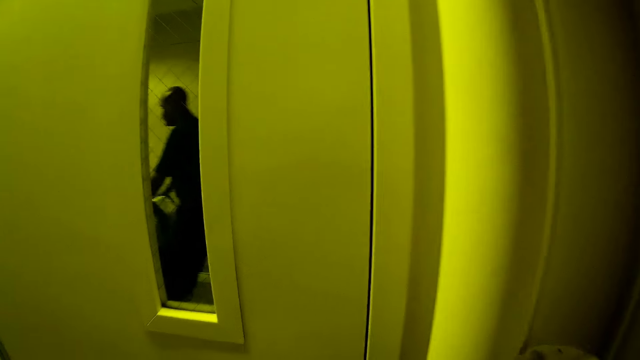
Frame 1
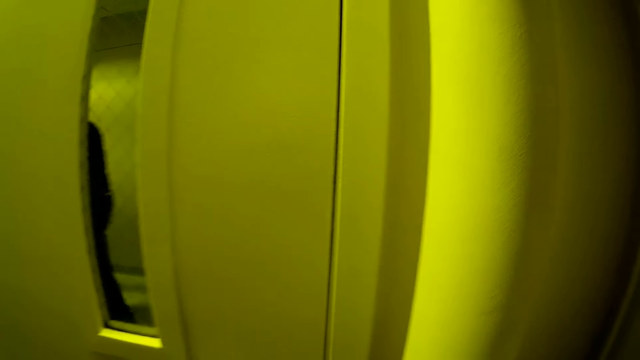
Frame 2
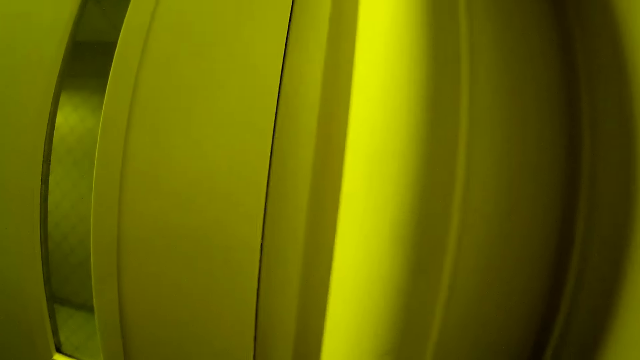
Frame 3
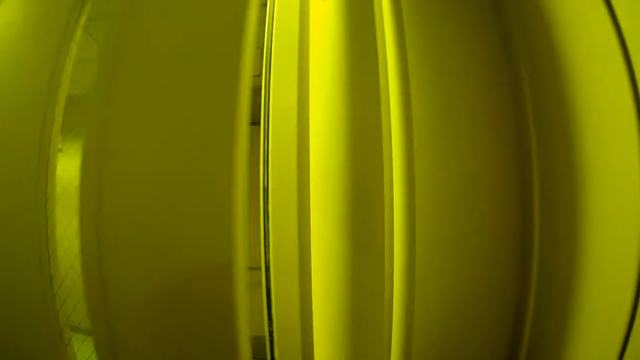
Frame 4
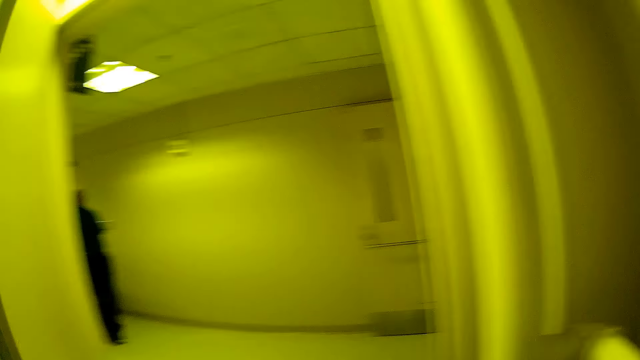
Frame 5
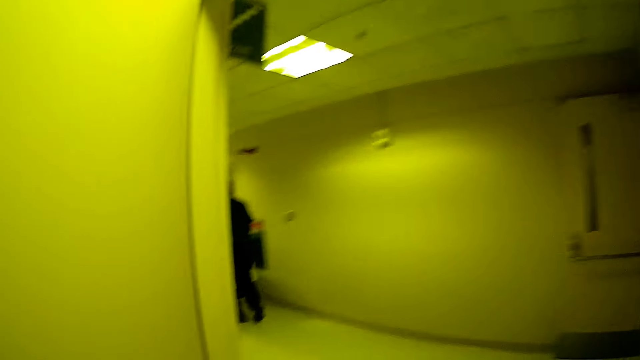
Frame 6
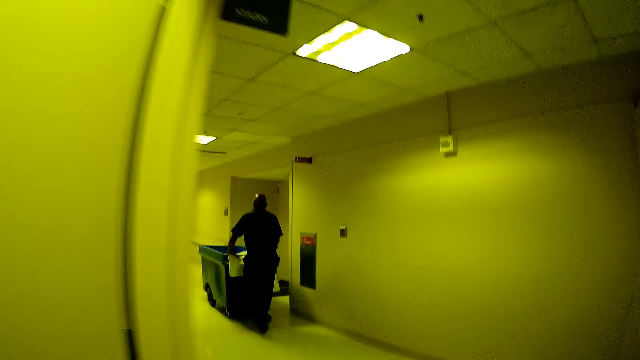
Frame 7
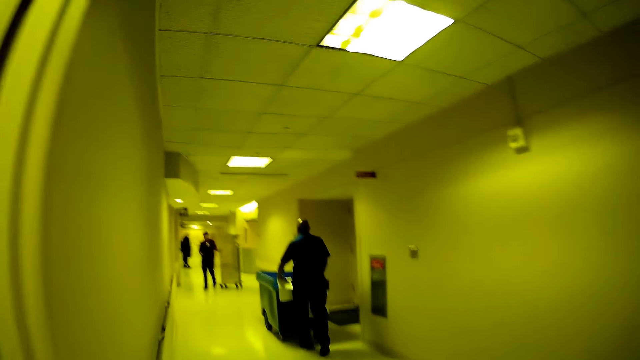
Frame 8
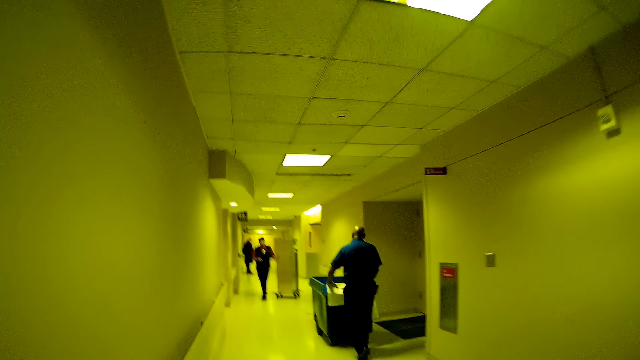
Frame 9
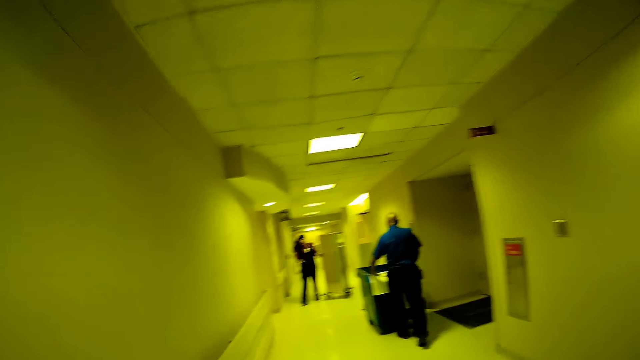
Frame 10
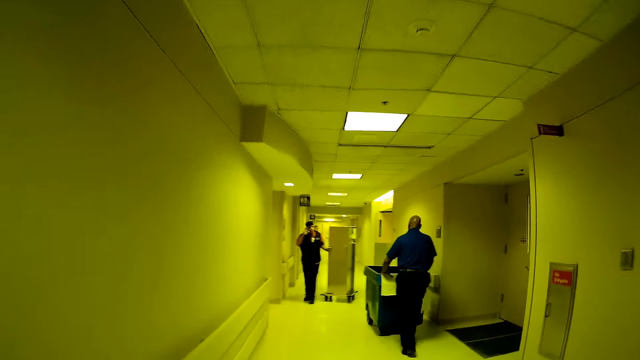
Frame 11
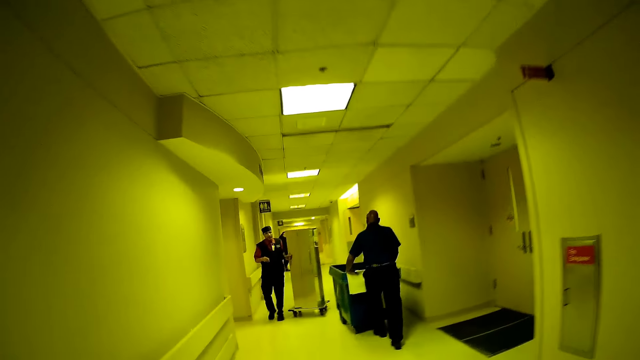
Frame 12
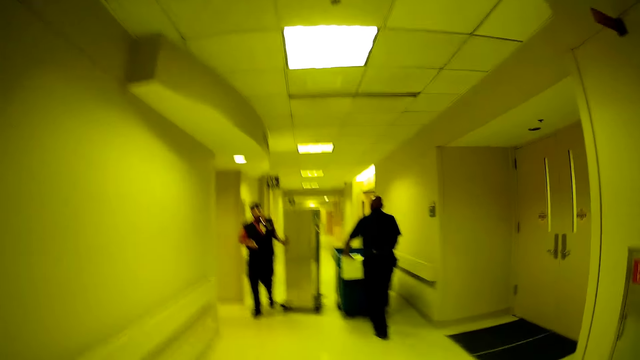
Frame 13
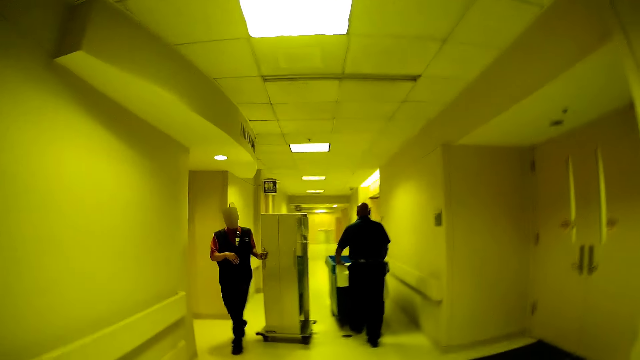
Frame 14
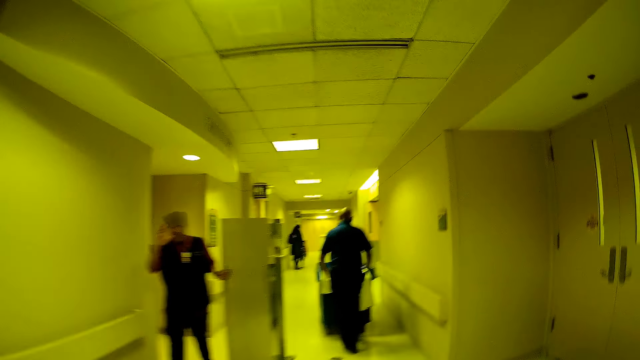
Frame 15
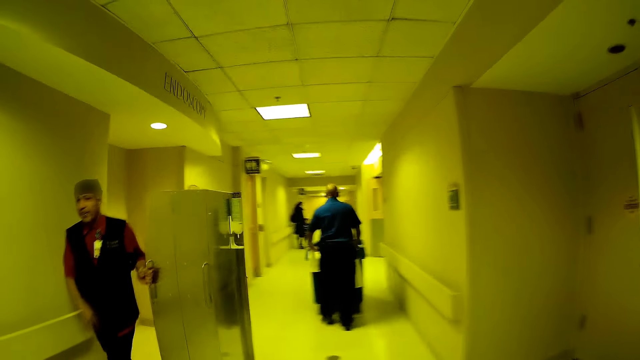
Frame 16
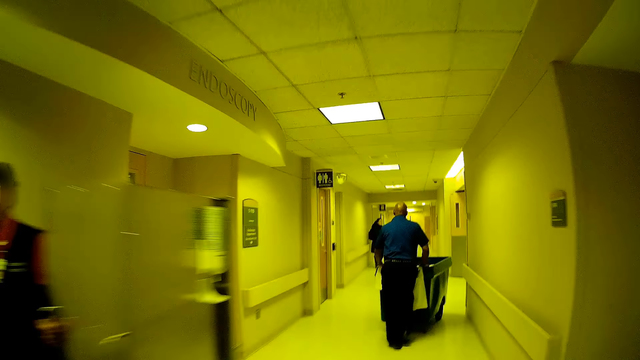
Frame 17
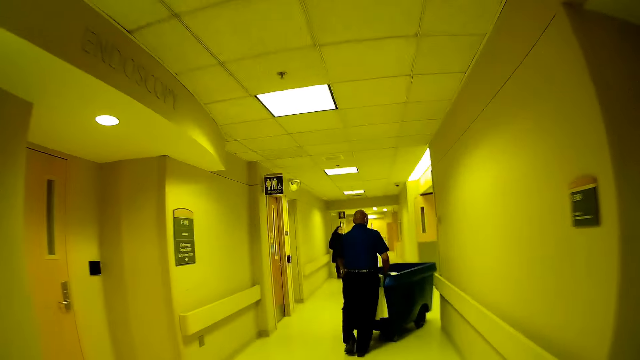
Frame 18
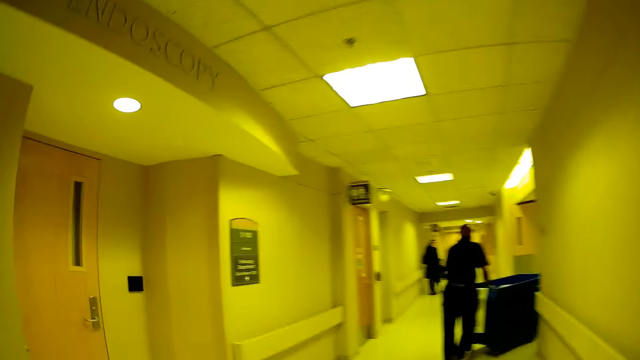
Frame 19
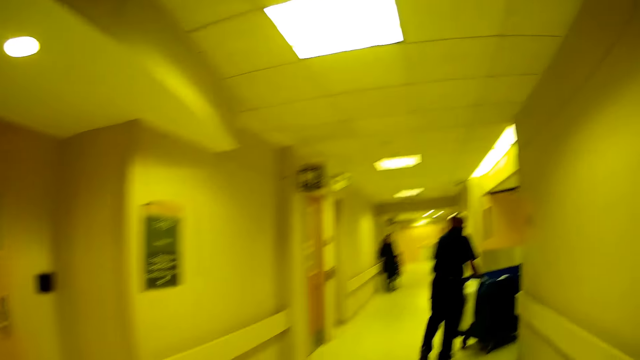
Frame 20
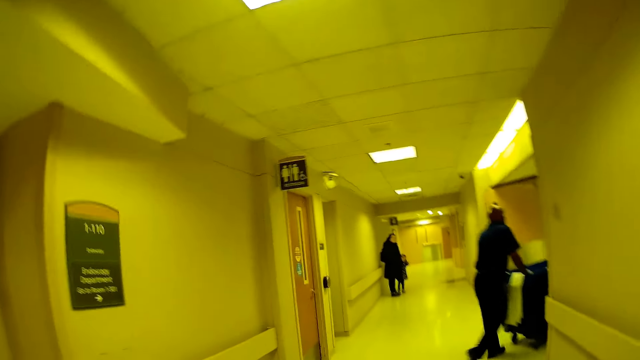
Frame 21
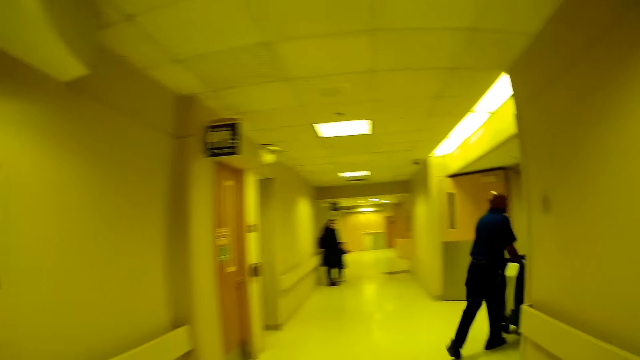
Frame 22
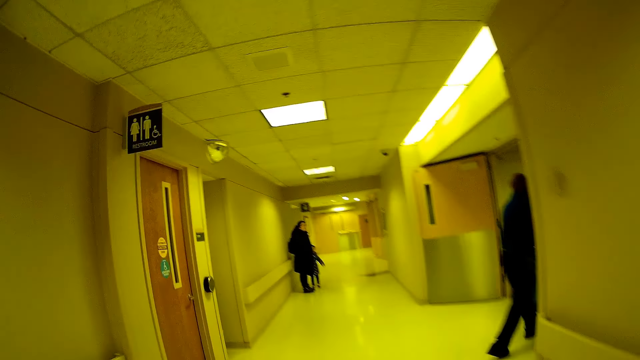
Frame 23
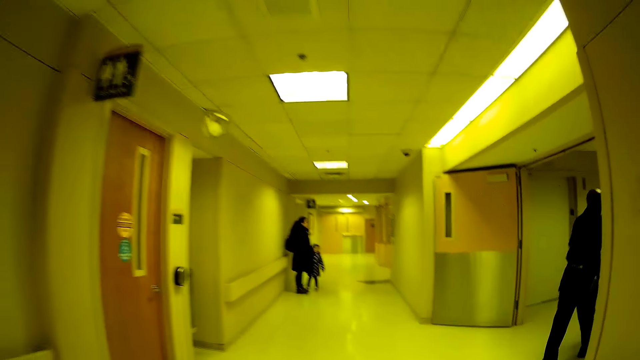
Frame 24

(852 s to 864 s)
The camera wearer opens a door with his right hand. He walks into a hallway. A man passes by the camera wearer.

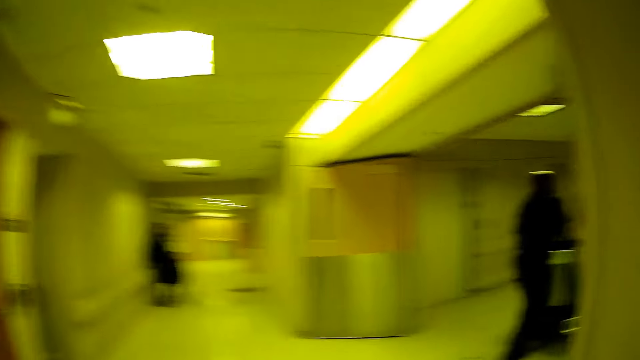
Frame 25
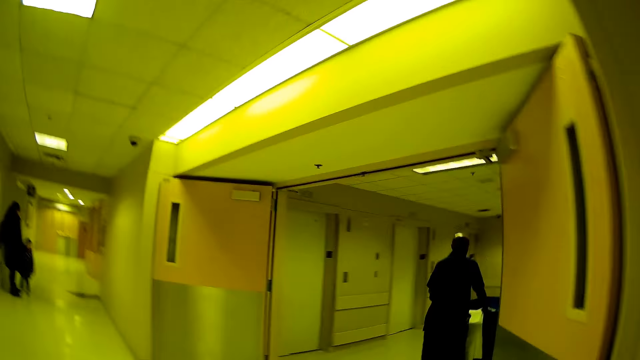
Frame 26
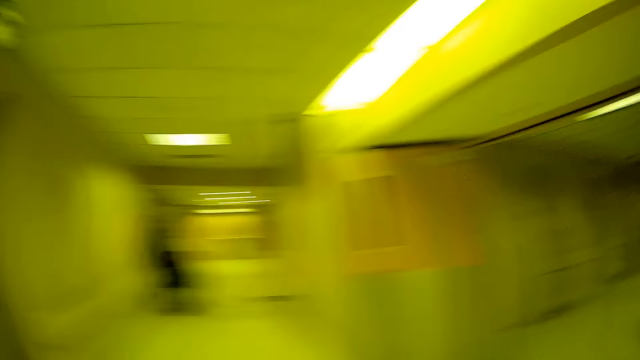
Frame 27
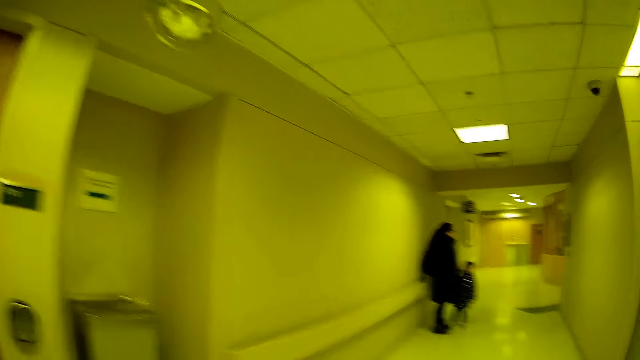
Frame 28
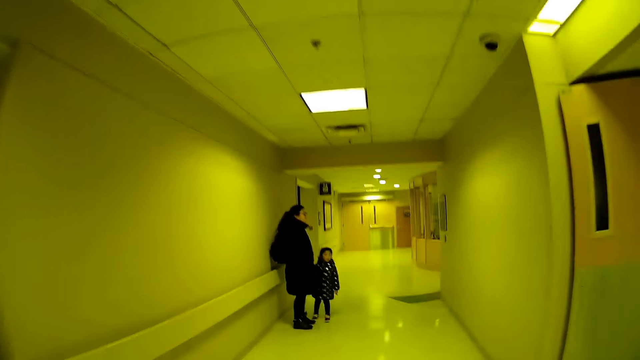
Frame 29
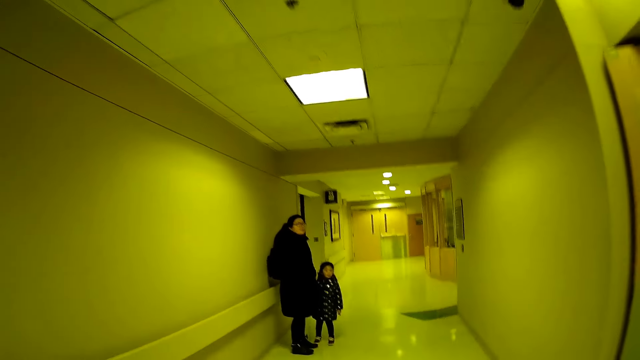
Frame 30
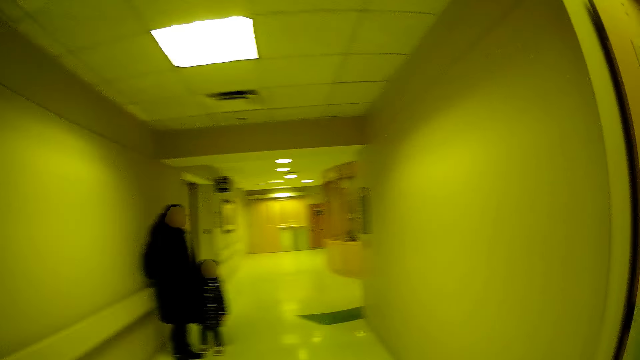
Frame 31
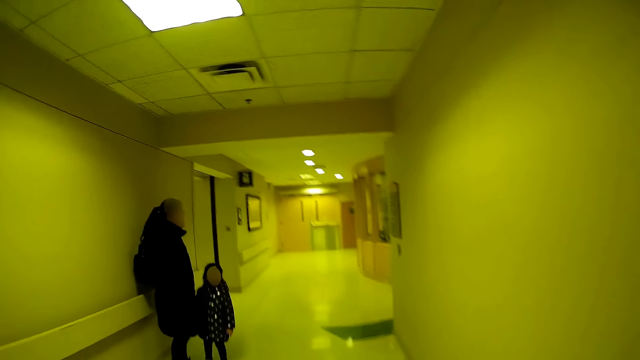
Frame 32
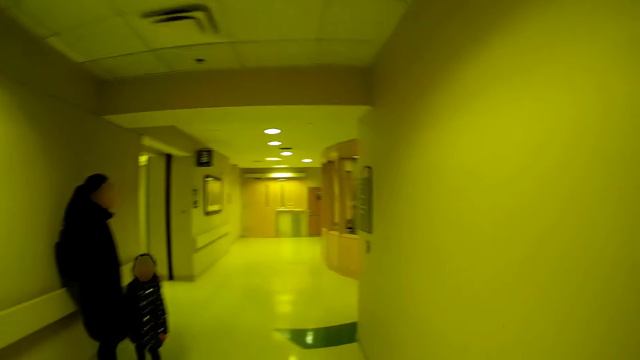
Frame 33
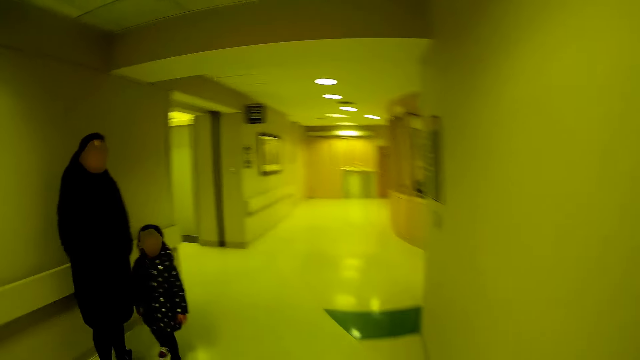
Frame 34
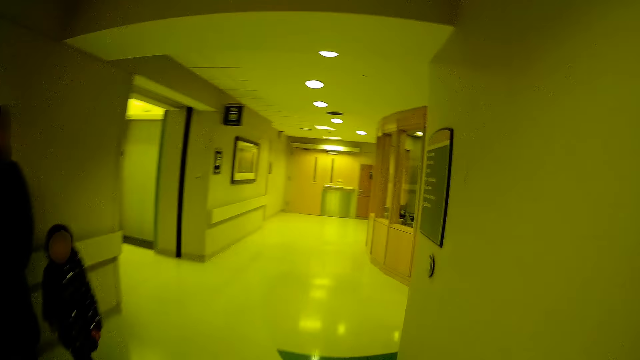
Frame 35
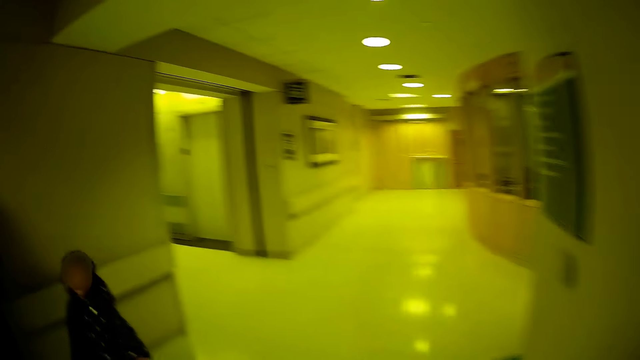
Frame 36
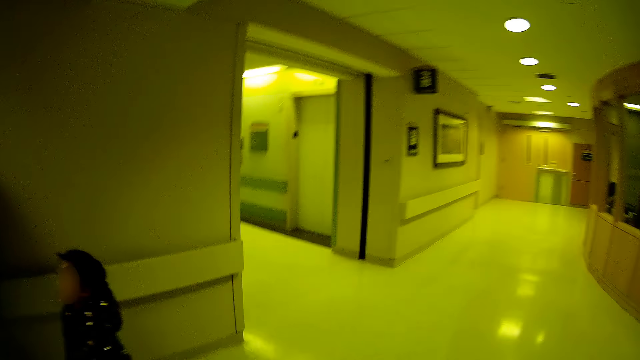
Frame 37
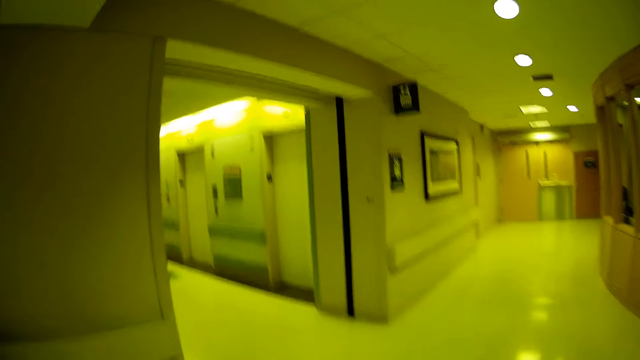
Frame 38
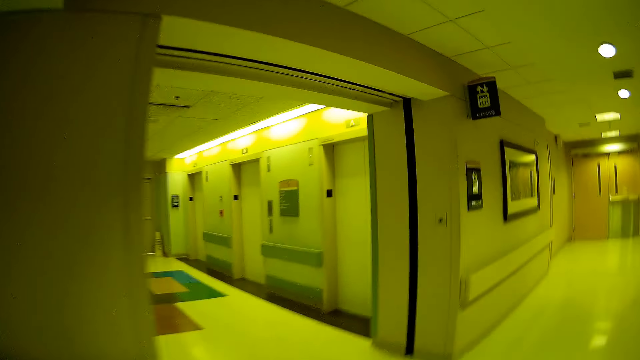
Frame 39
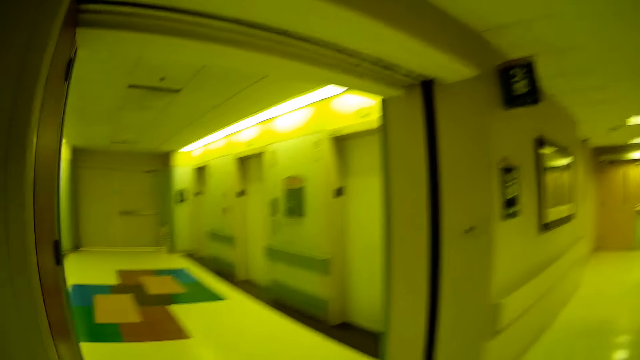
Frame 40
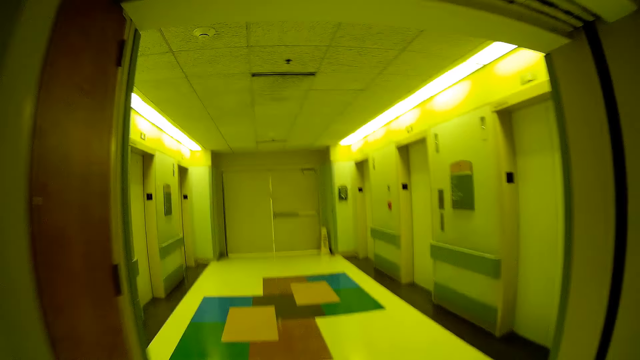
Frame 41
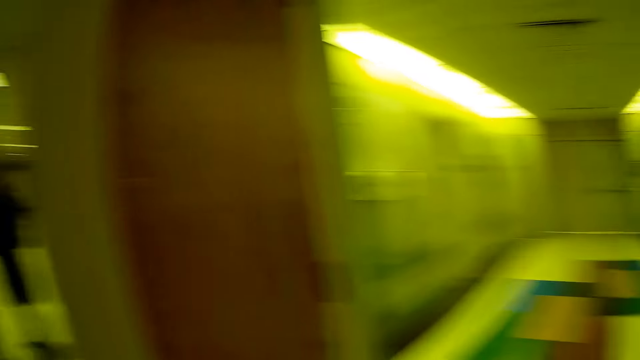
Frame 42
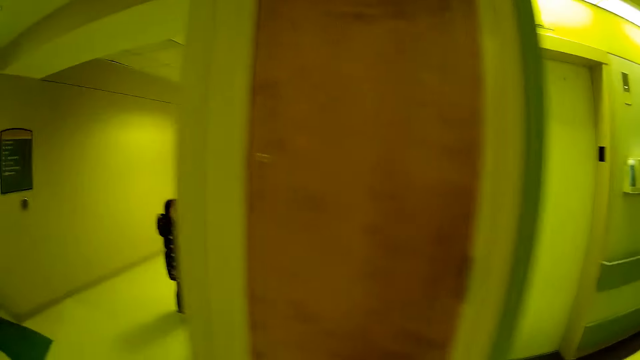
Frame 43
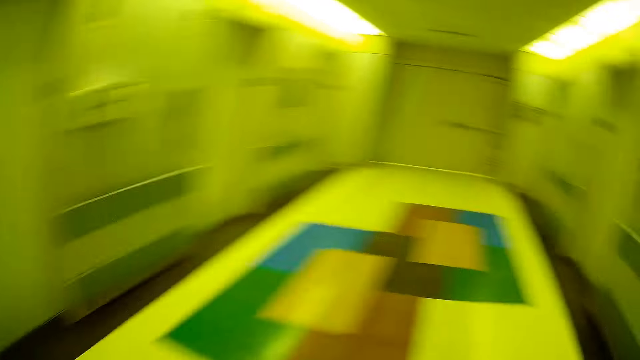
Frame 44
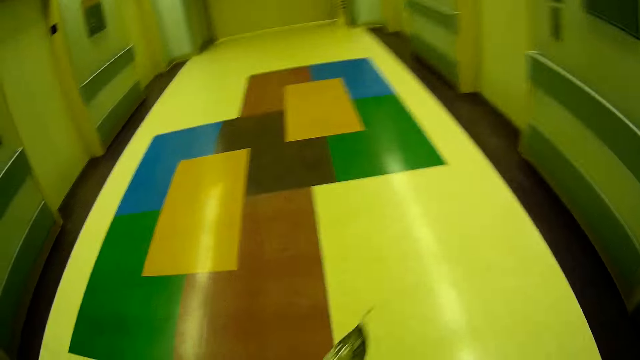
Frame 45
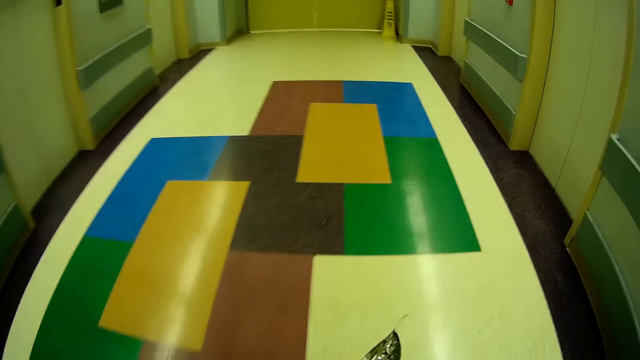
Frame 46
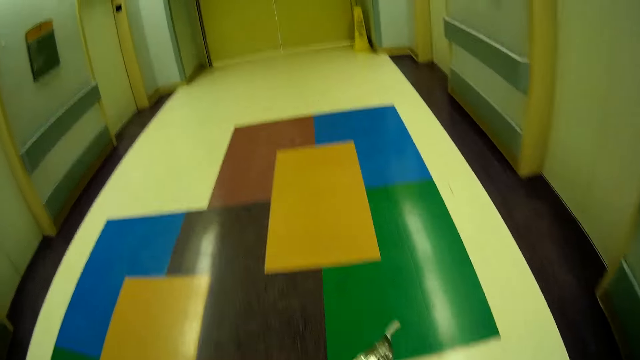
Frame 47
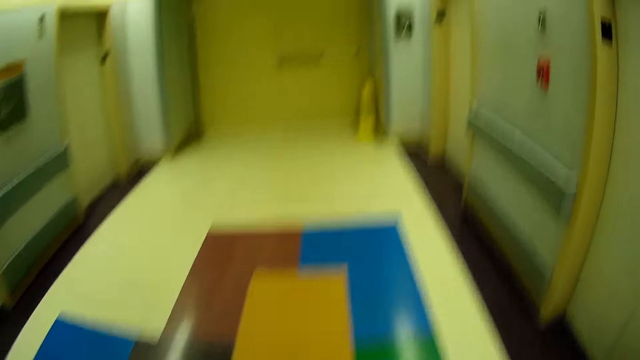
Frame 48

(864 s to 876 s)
The camera wearer passes by a woman and a girl.
